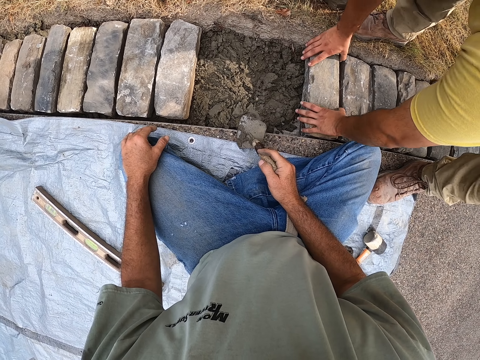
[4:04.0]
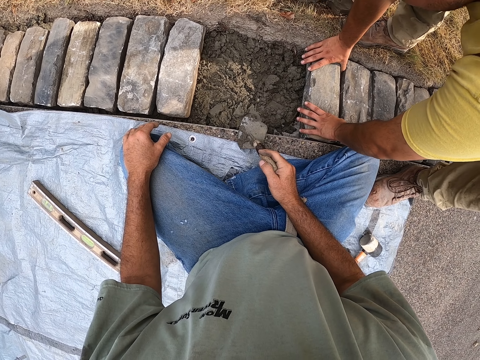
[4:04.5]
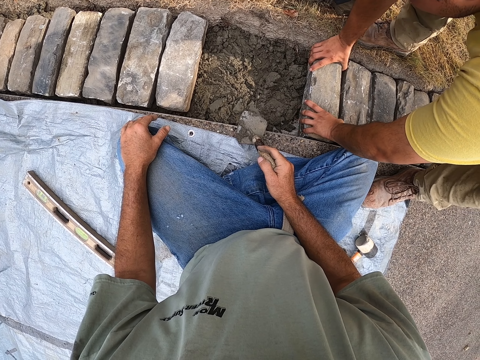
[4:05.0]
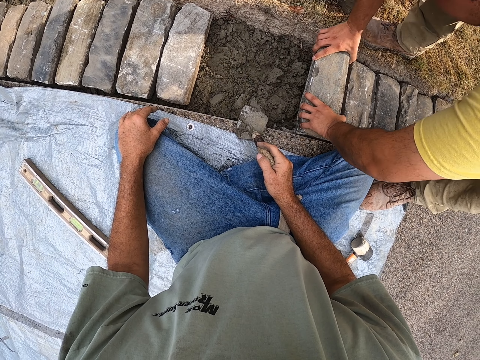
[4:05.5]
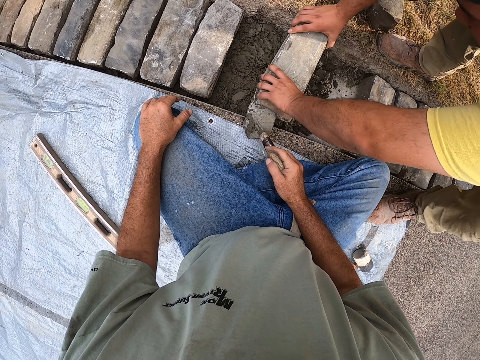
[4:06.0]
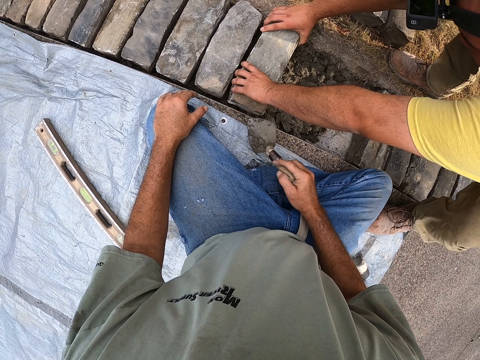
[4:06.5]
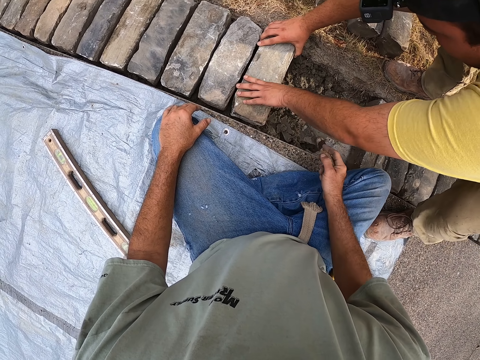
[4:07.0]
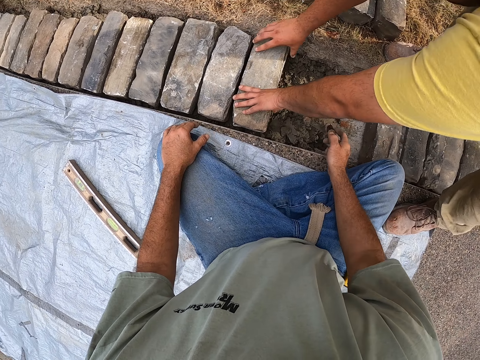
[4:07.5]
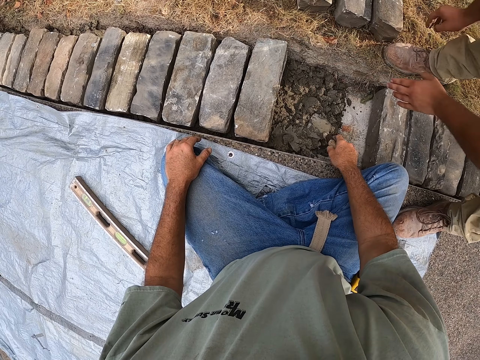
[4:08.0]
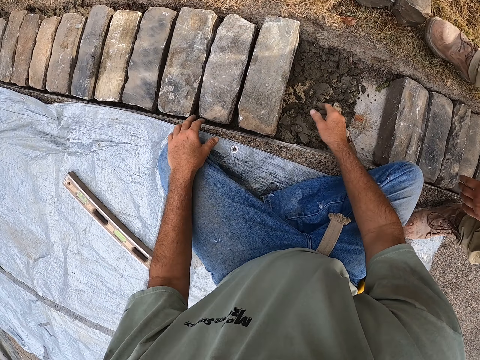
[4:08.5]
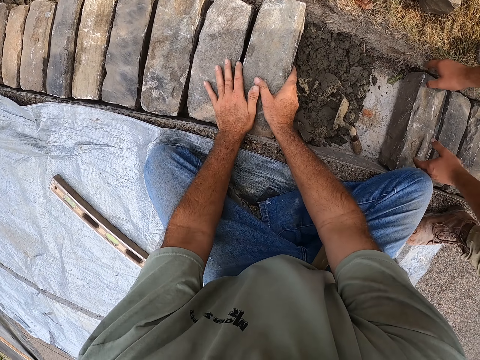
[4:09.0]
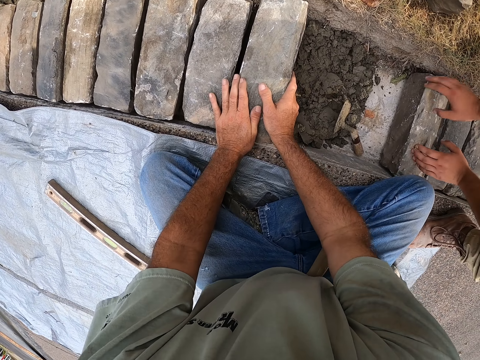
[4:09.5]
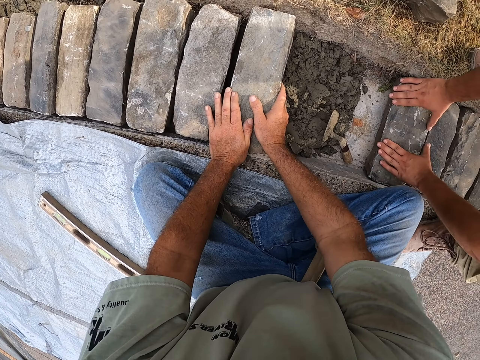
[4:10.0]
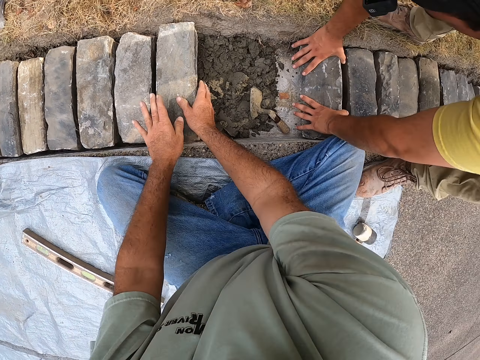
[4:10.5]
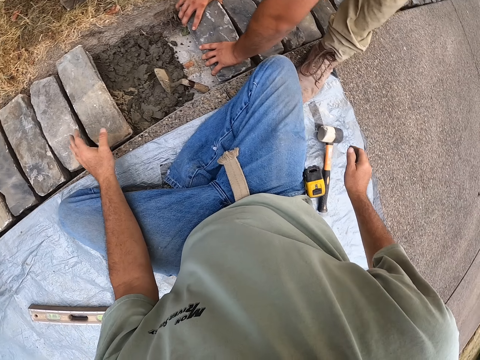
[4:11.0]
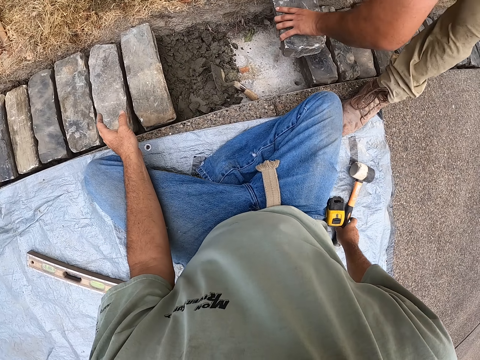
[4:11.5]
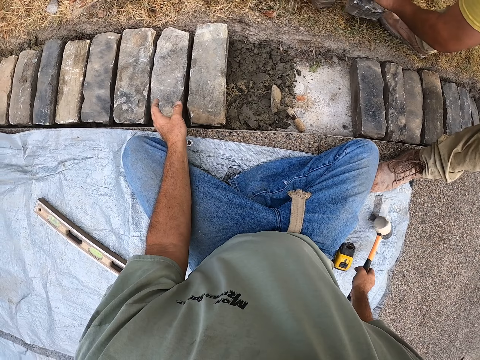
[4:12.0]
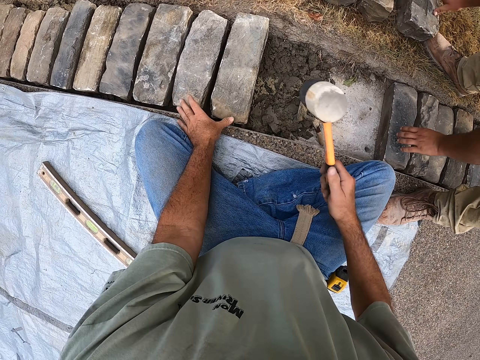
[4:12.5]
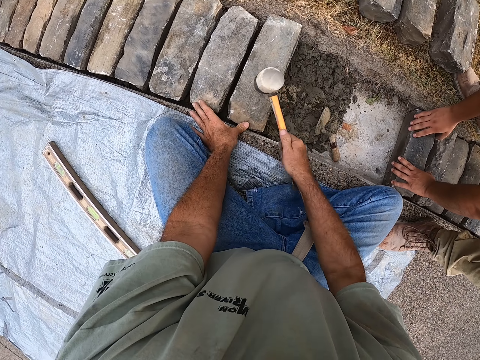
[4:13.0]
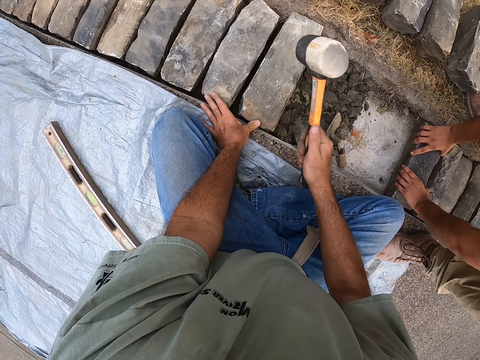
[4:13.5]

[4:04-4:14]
A man picks up a stone. The man moves a brick in a ditch. The man drops the stone on the ground and removes his hands from the stone. The camera wearer drops the trowel on the cement. They touch the stones. They hold the brick in the ditch. They release a hand from the stone. The man touches the stone. The man removes the brick from the ditch. The man carries the stone. The man drops the stone on the ground. The camera wearer picks up the rock hammer. They place a hand on the stone. They hit the brick with the rock hammer.

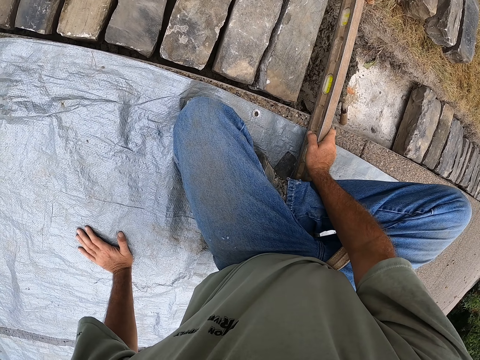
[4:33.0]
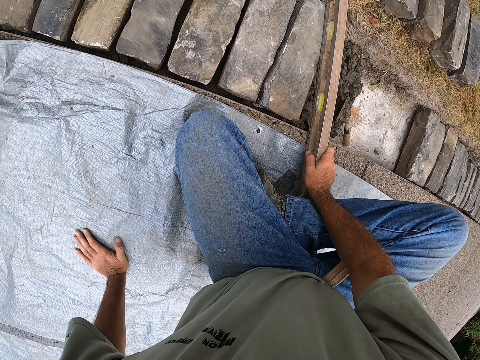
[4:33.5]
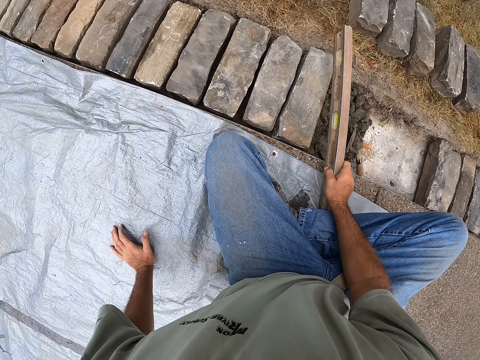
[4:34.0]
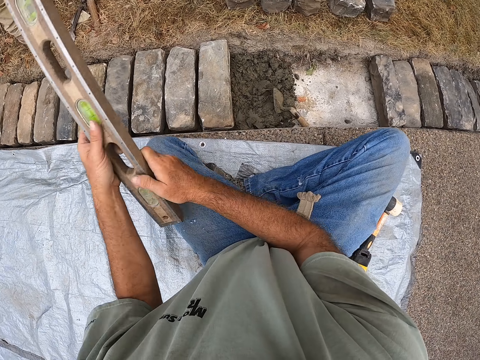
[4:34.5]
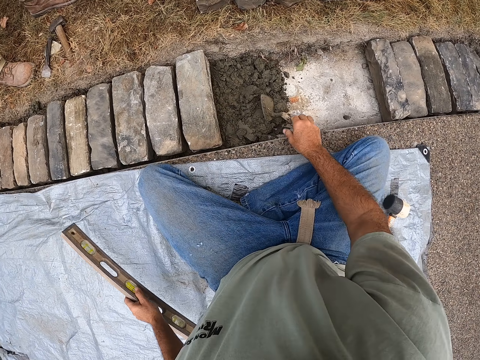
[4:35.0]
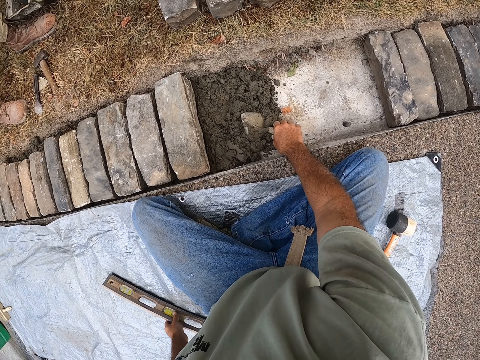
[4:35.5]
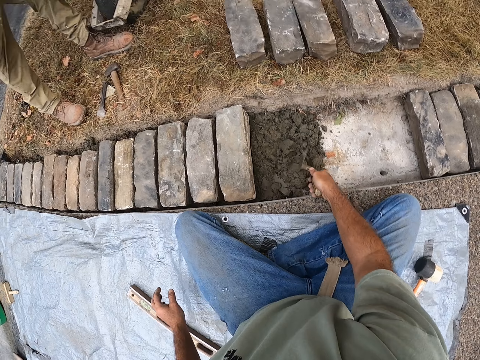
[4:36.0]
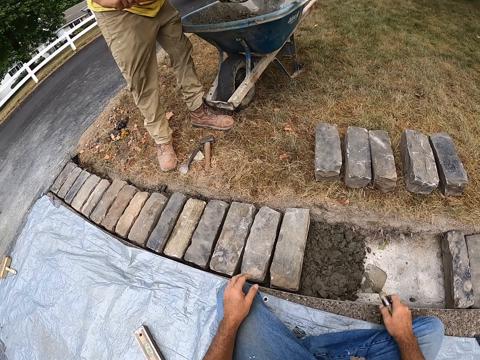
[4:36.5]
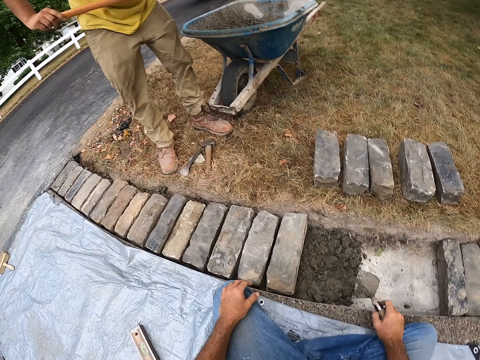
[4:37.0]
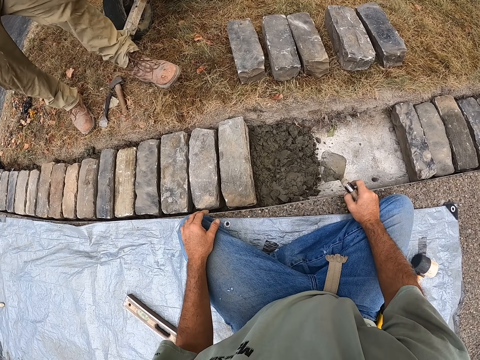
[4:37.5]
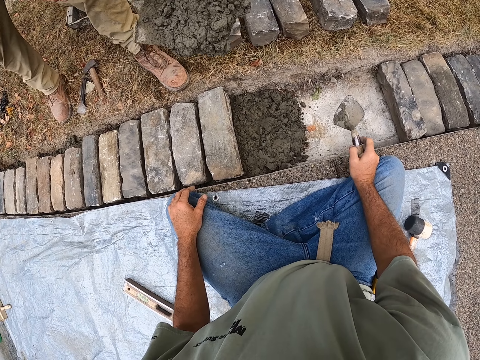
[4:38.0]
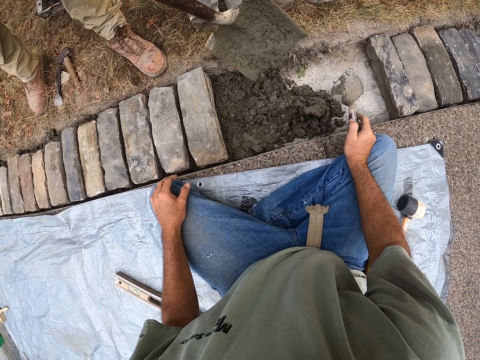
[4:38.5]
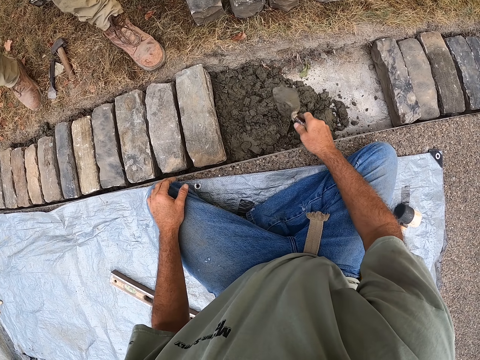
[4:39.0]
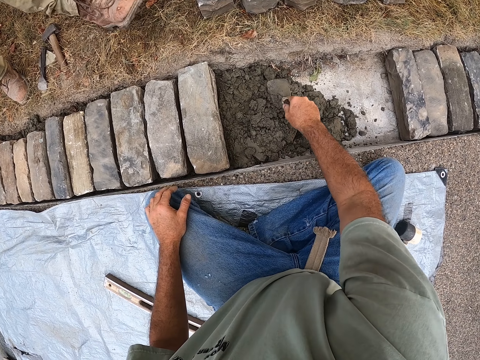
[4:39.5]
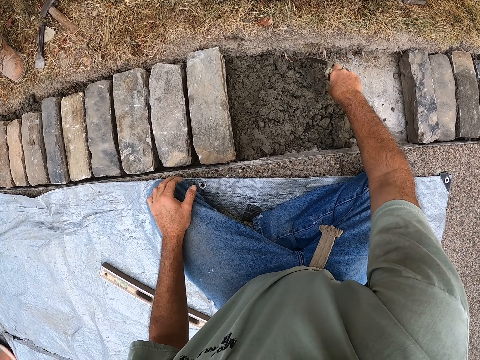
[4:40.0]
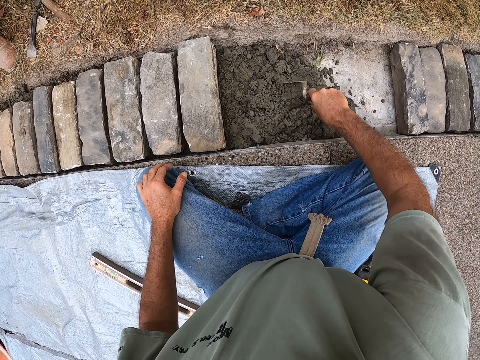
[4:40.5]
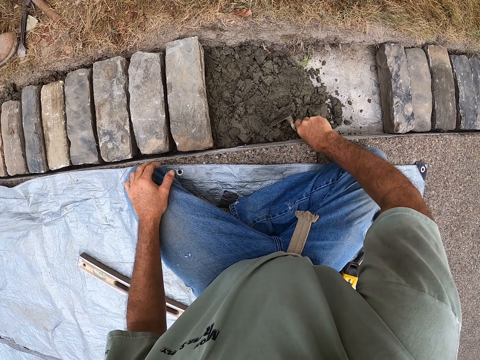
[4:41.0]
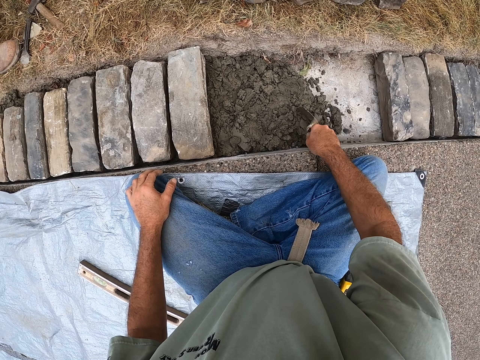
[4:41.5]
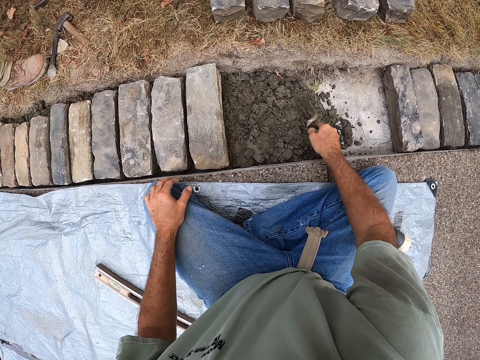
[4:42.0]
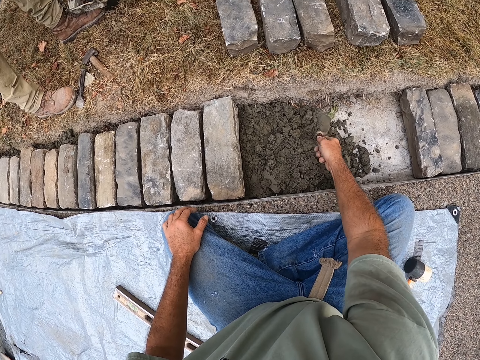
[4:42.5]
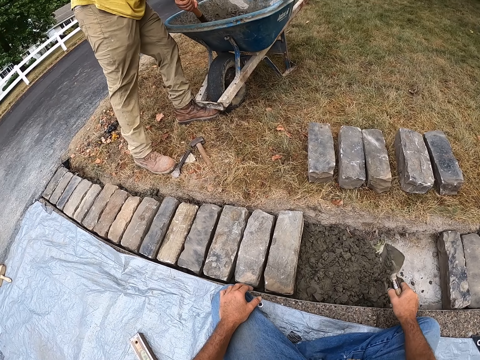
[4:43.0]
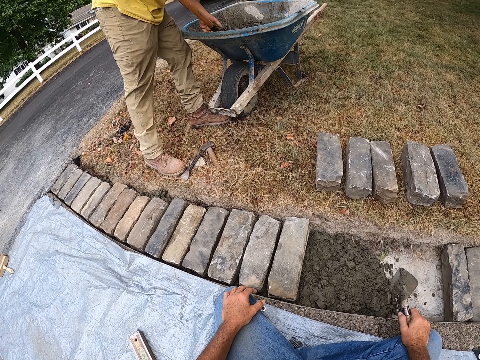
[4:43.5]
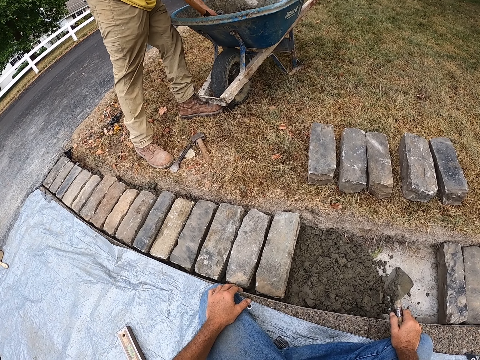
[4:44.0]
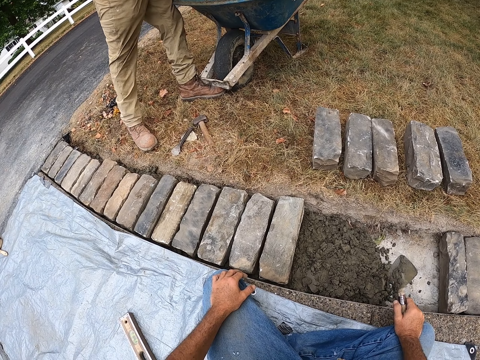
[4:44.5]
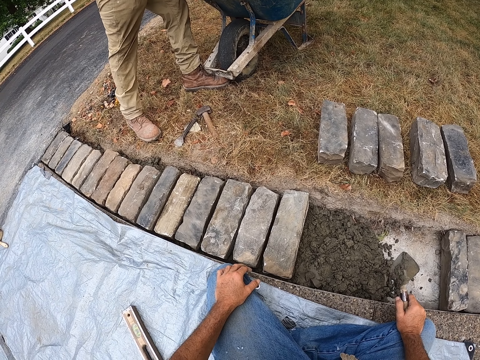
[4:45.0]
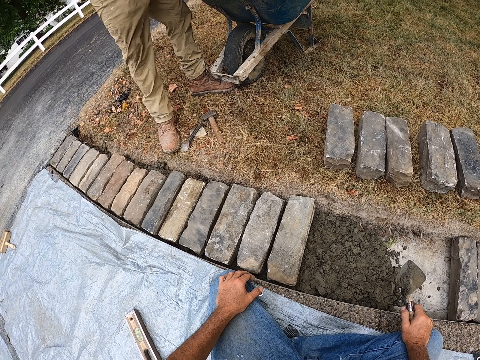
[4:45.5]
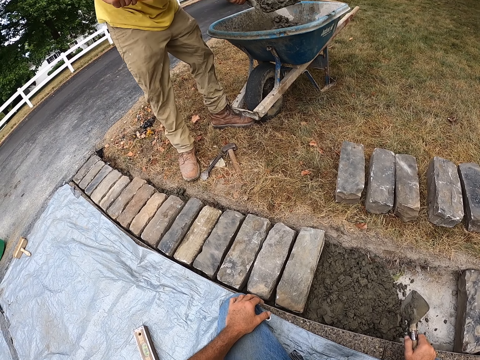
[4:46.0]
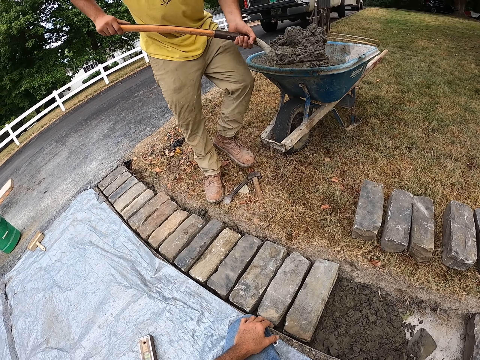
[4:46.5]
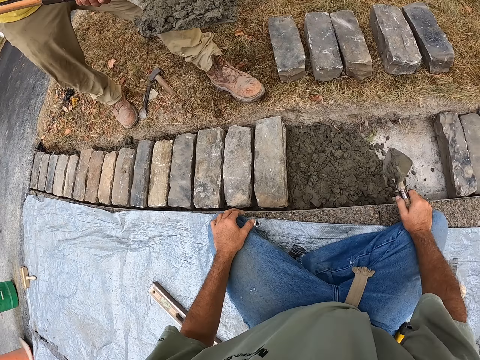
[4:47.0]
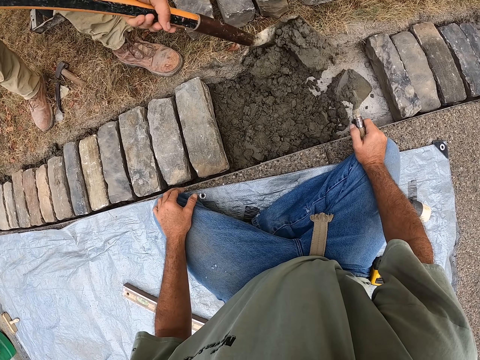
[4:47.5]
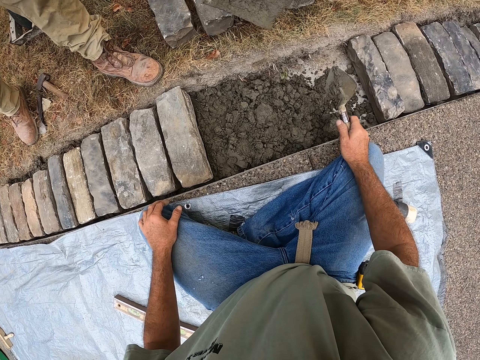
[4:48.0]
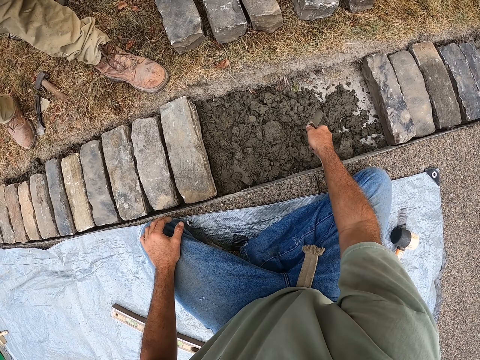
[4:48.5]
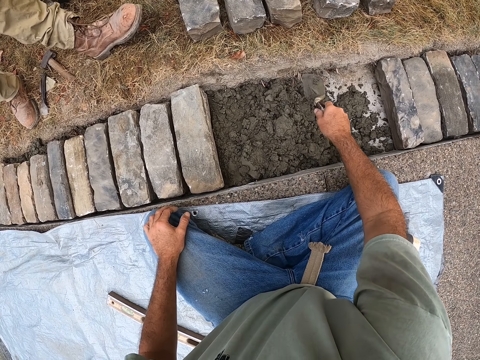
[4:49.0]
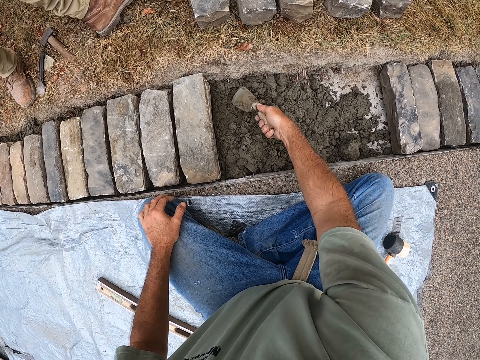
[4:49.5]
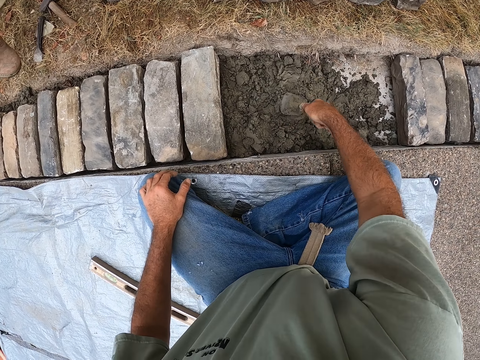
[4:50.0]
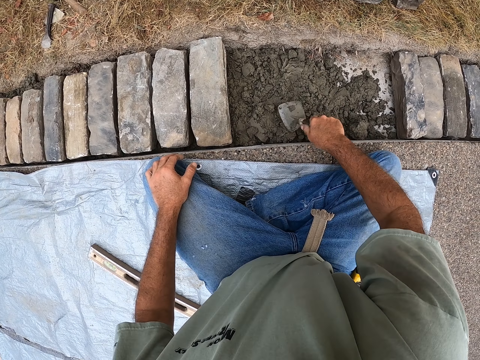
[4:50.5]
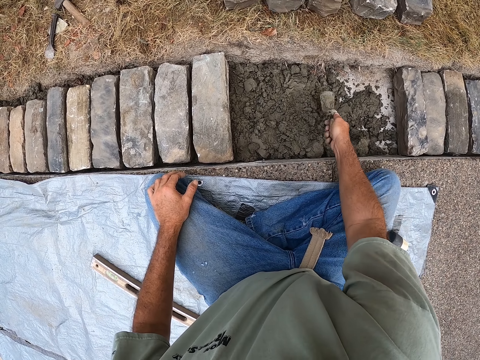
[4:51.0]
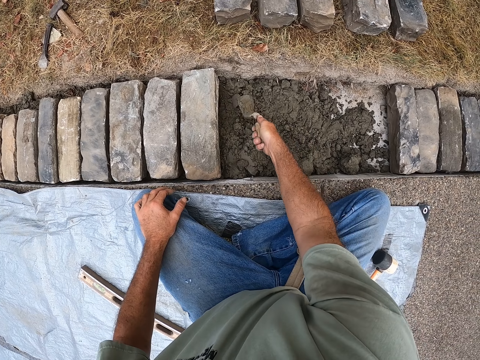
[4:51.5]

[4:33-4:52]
The camera wearer removes the spirit level from the stone. They change the spirit level from the right to the left hand. They put the spirit level on the ground. They pick up the trowel from a ditch. They look around. A person scoops the mortar from a wheelbarrow with a spade. The camera wearer holds the trowel. The person puts the mortar in the ditch from the spade. The camera wearer spreads the mortar with the trowel in the ditch. They look around. The person scoops the mortar from the wheelbarrow with the spade. Another person pours the mortar in the ditch. The camera wearer spreads the mortar with the trowel inside the ditch.
